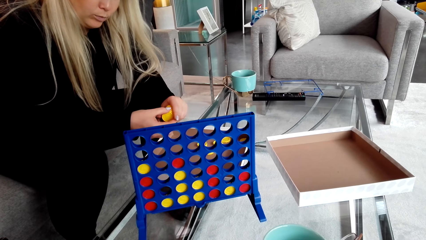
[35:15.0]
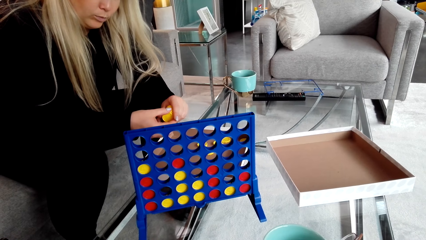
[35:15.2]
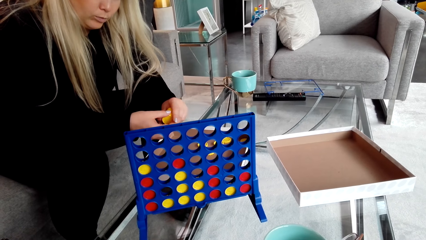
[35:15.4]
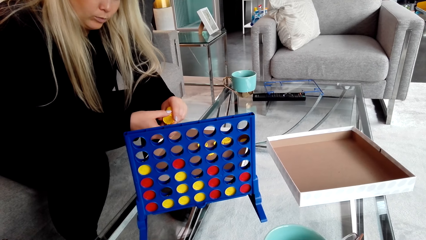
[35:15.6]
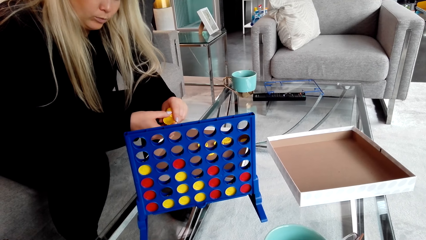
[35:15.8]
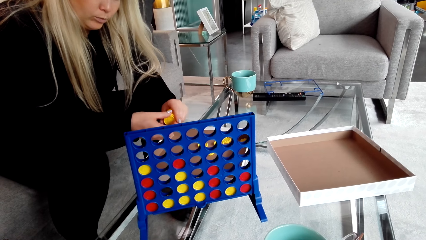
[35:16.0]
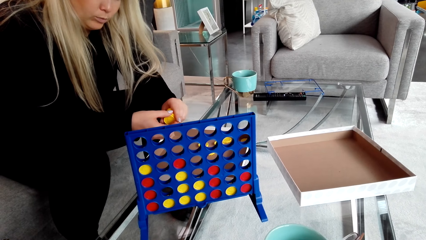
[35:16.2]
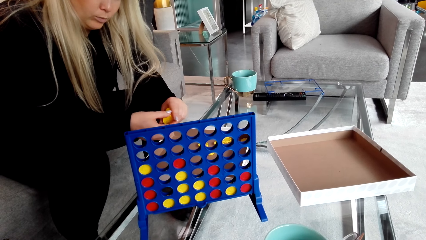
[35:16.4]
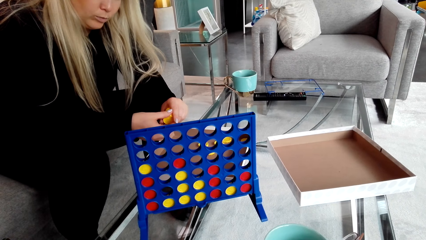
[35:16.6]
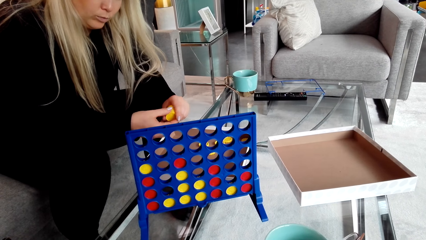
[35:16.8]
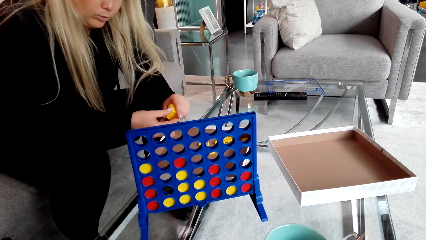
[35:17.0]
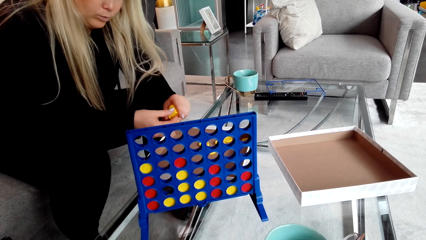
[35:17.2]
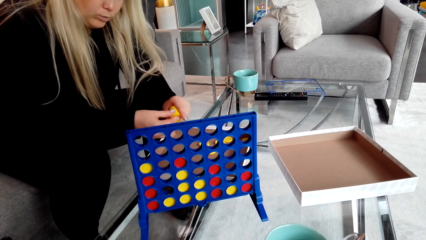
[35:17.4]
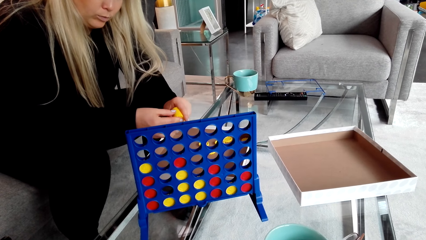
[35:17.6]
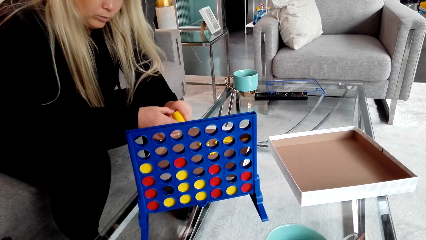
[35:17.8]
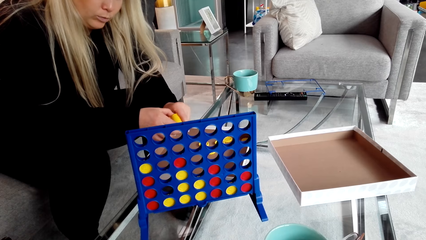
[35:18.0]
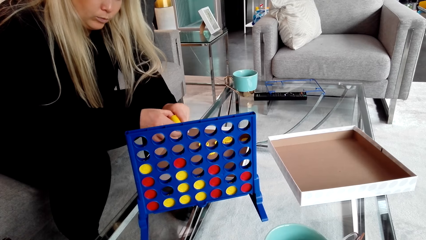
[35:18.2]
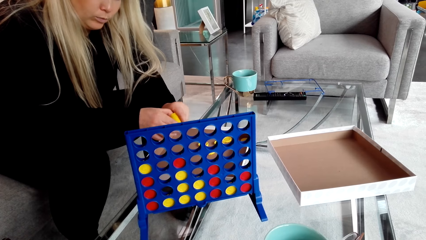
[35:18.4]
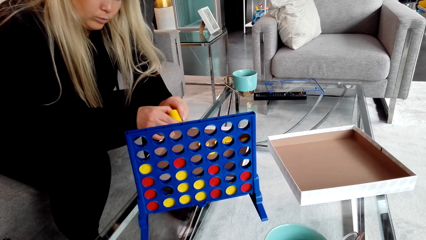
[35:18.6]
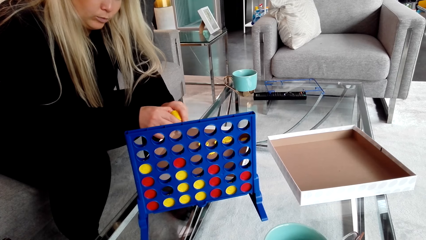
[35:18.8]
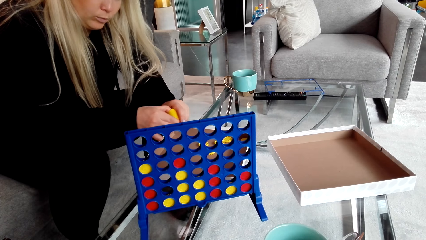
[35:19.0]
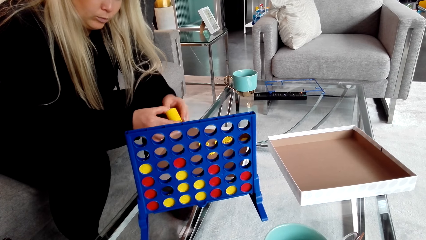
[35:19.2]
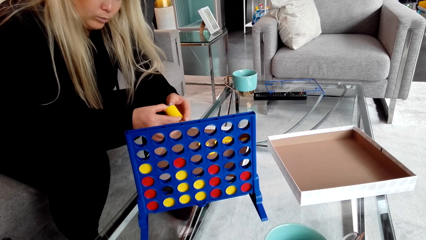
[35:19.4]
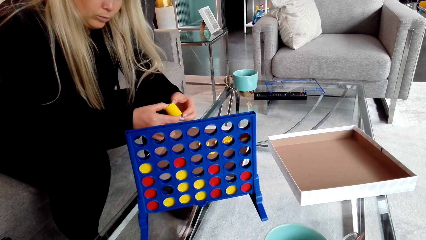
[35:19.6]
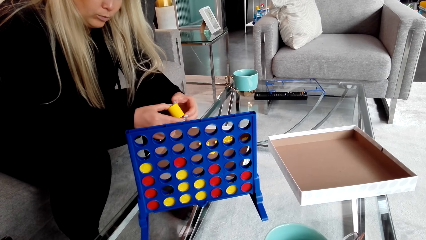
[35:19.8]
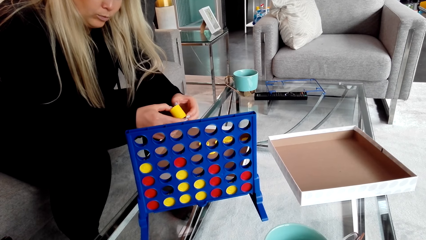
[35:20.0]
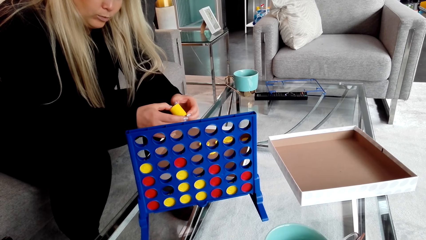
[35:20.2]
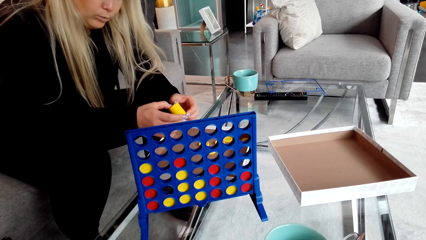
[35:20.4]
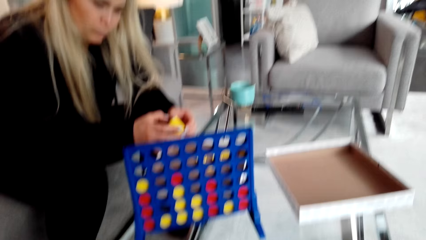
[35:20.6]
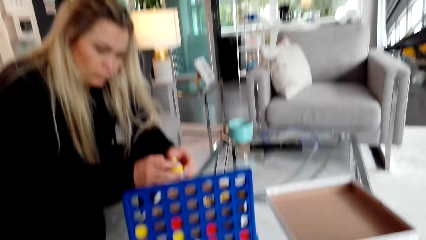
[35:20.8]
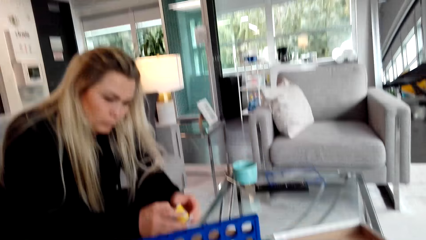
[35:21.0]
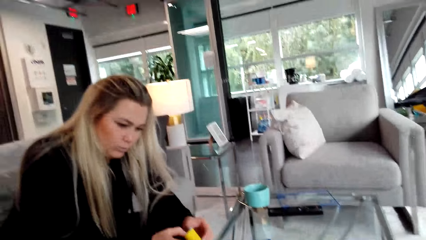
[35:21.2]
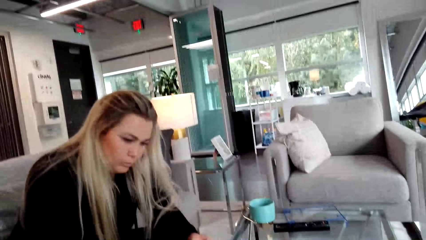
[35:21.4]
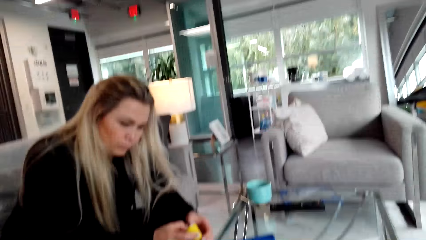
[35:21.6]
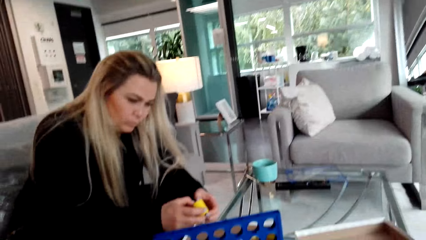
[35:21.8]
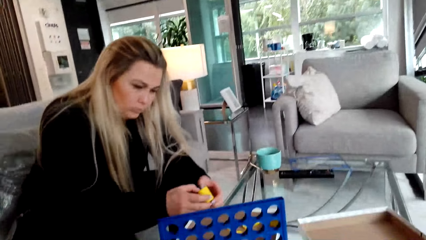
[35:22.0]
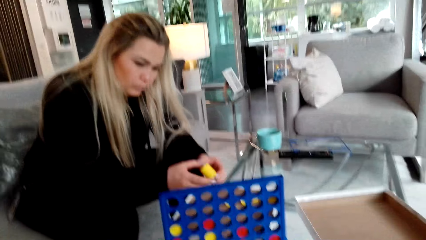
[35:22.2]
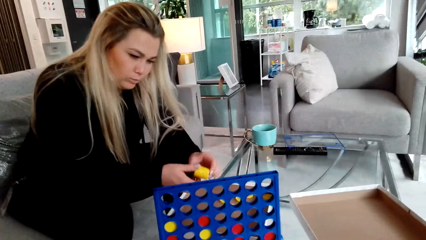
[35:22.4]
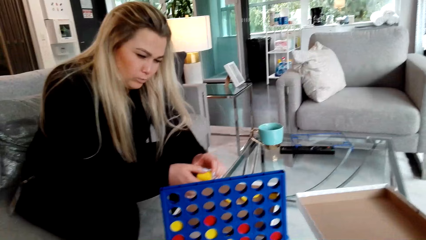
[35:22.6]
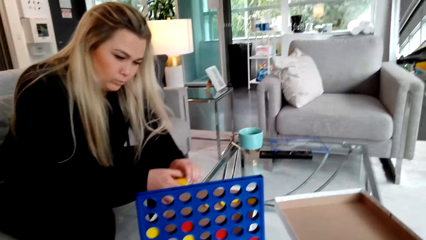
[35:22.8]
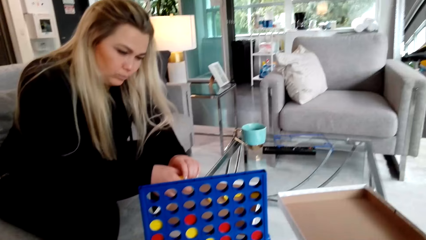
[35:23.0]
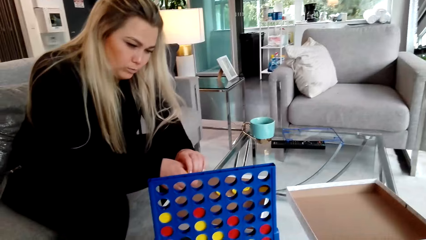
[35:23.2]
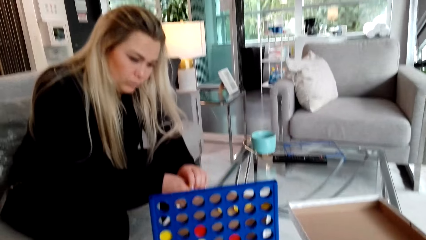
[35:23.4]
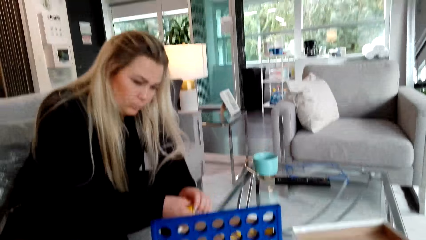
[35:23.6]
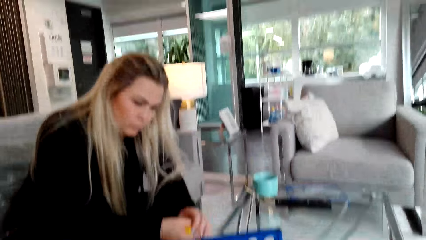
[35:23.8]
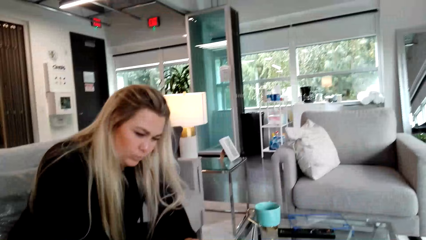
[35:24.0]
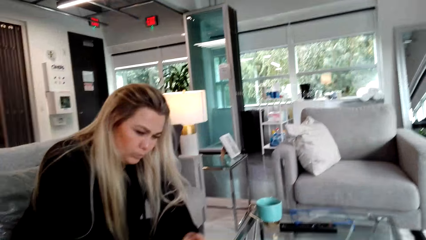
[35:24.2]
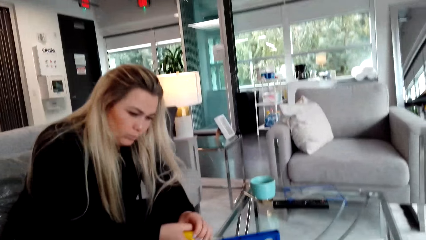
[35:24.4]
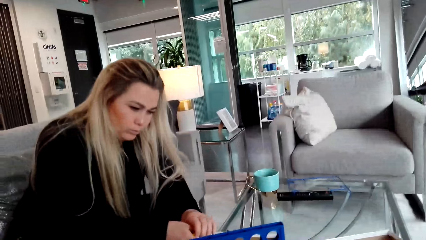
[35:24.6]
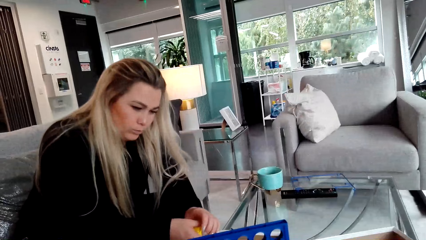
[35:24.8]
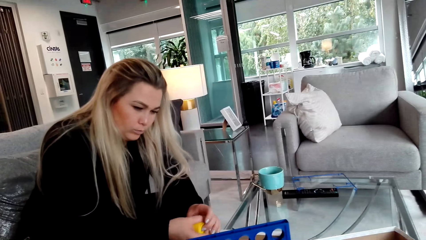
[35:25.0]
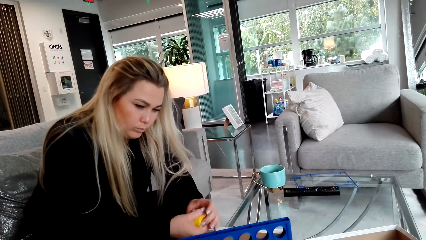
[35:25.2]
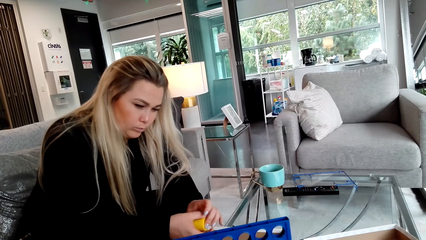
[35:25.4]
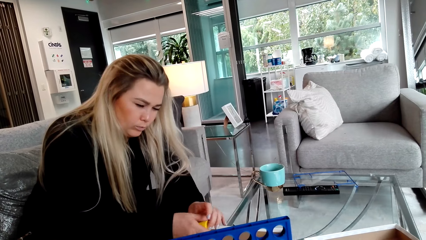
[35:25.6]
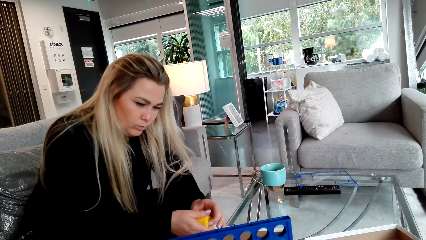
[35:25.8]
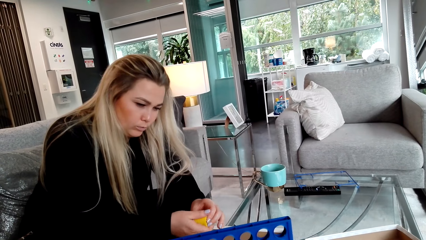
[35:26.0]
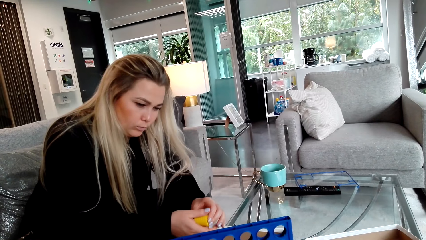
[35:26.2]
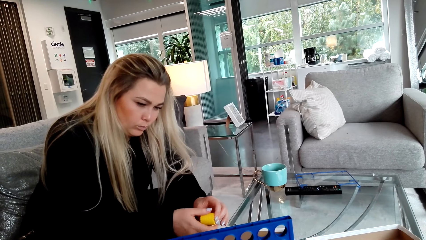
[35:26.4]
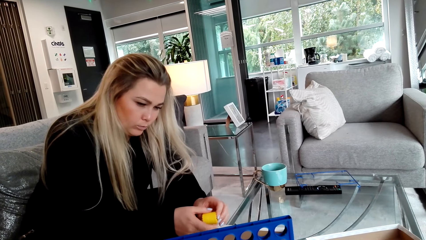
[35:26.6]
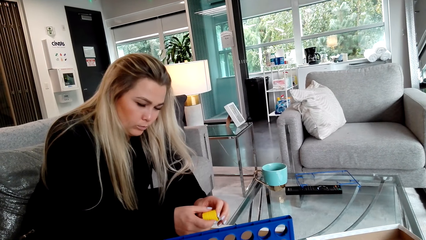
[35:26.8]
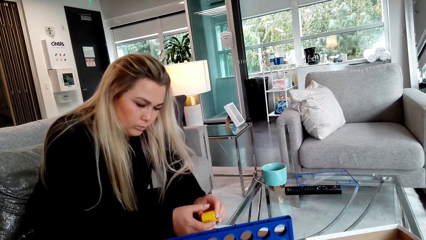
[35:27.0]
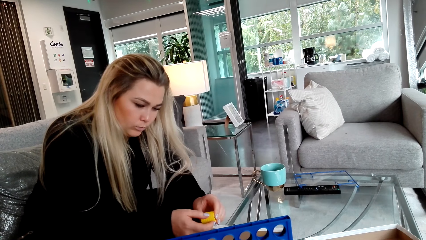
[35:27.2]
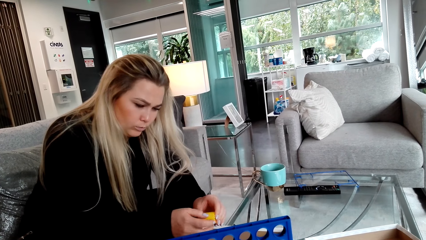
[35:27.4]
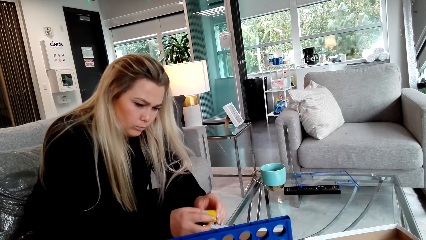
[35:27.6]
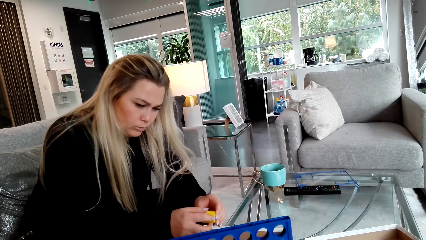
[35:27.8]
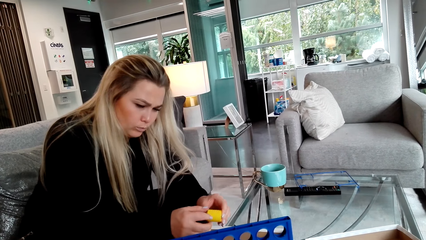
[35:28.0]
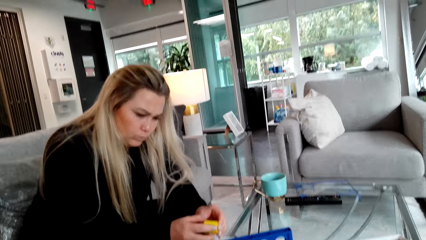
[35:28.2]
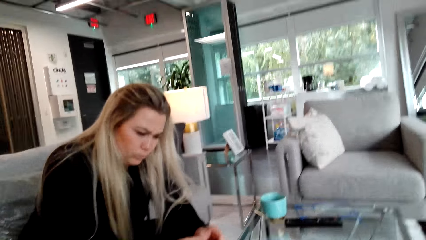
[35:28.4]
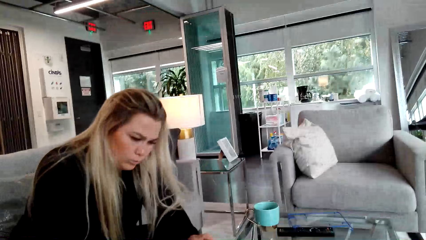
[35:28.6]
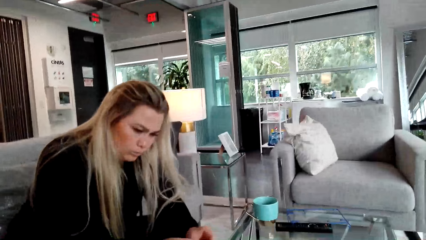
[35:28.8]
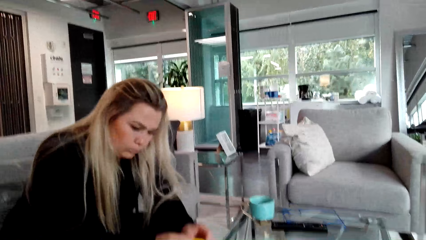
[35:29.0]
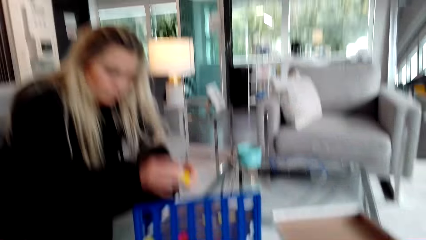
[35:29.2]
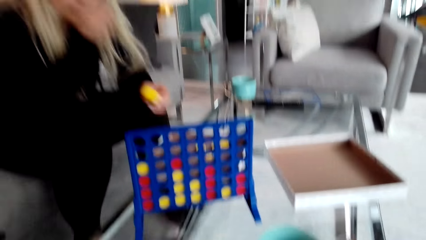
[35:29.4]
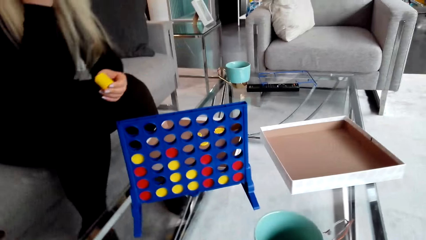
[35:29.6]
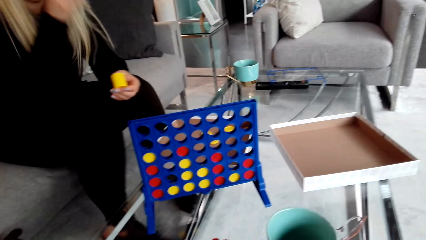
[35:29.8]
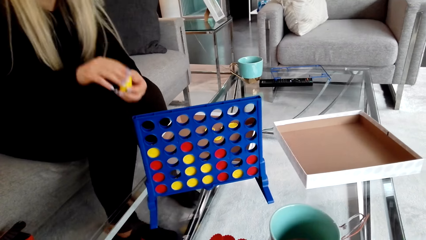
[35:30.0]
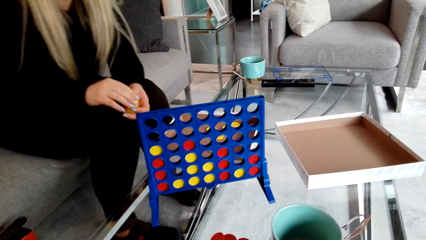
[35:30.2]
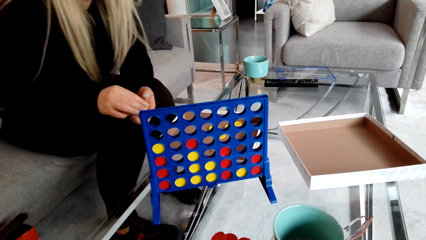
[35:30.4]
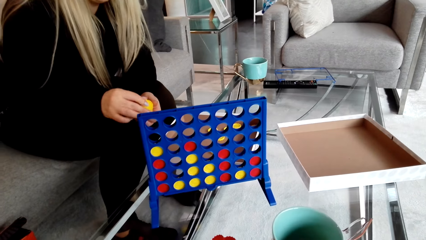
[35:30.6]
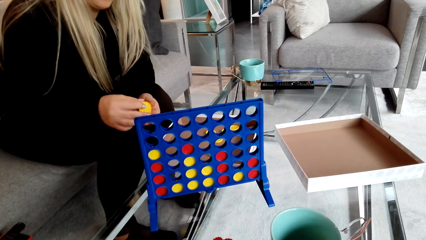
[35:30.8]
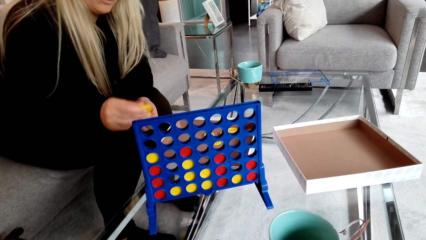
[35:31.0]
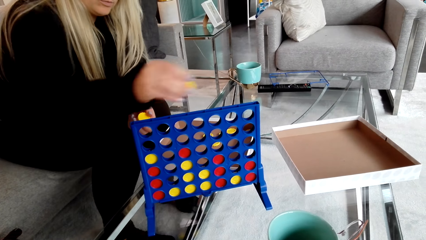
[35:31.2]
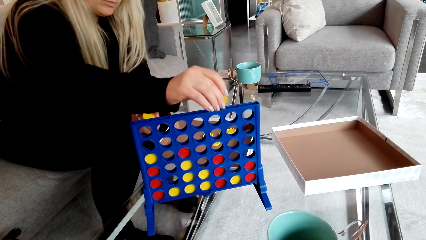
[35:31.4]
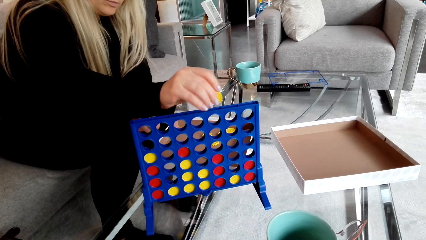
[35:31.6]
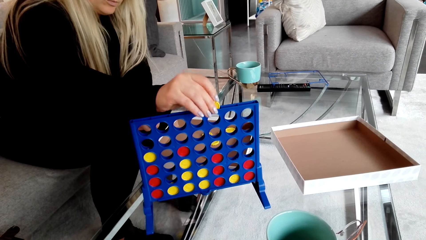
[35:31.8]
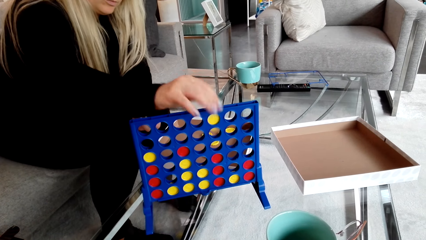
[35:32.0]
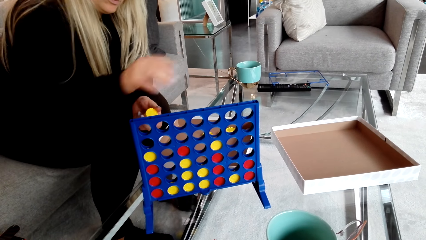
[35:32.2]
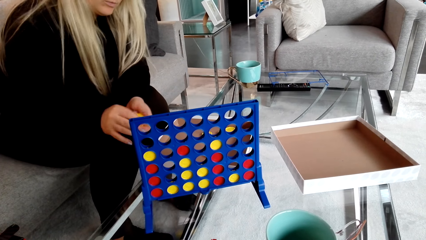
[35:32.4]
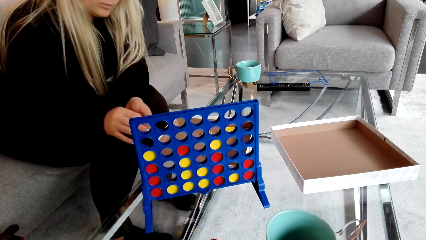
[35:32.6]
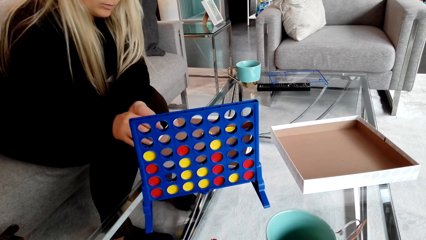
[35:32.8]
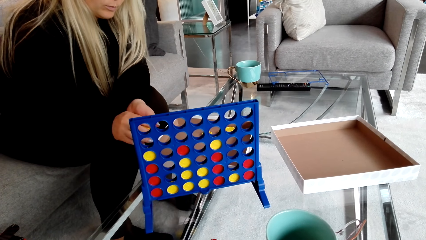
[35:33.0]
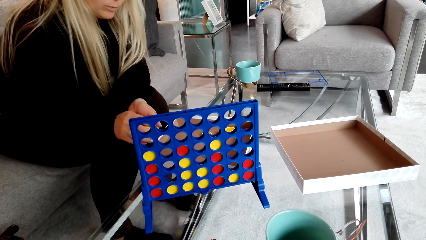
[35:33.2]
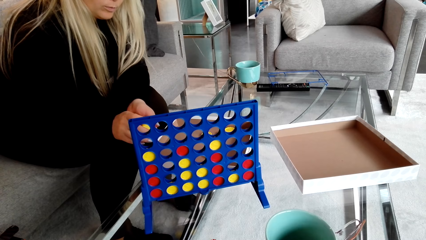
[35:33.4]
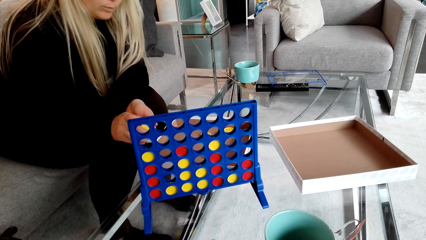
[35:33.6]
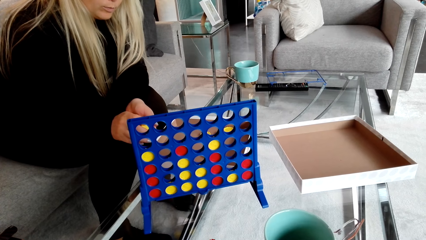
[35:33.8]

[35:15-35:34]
The camera wearer looks in the room. A woman places a lid in the crate.
